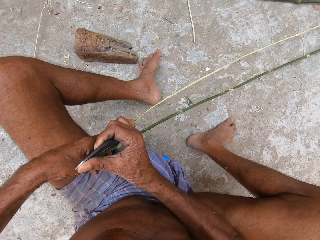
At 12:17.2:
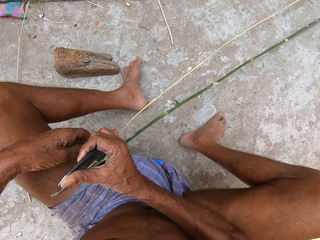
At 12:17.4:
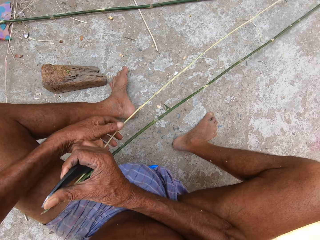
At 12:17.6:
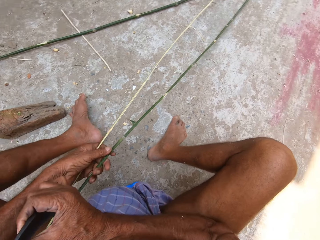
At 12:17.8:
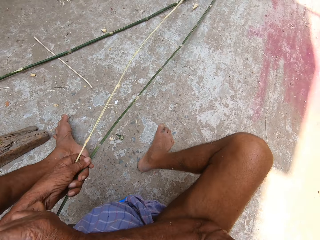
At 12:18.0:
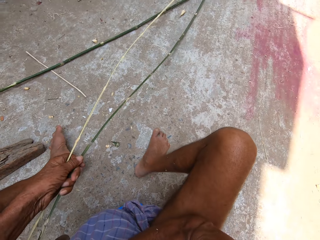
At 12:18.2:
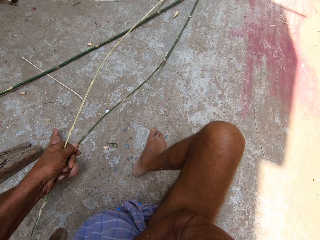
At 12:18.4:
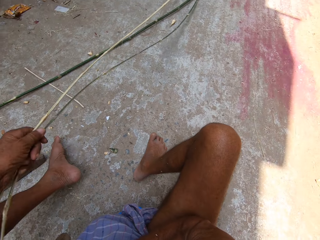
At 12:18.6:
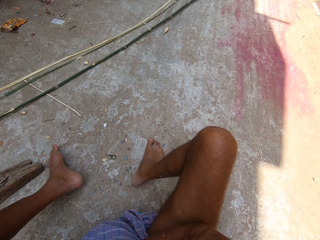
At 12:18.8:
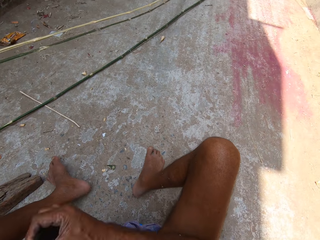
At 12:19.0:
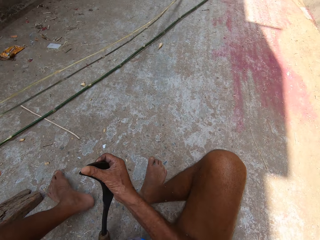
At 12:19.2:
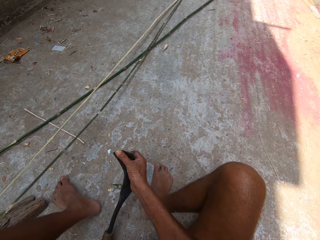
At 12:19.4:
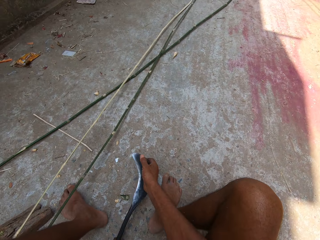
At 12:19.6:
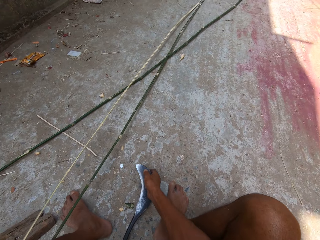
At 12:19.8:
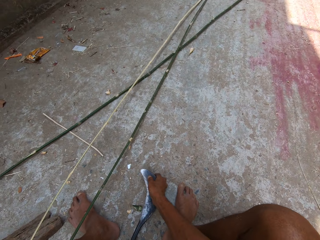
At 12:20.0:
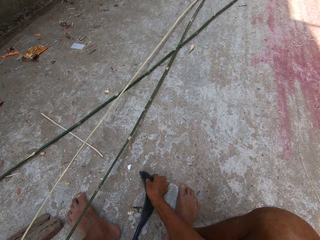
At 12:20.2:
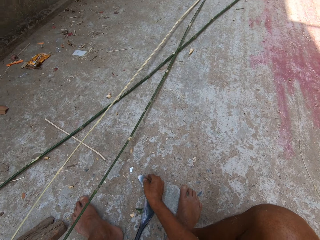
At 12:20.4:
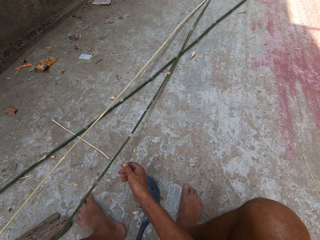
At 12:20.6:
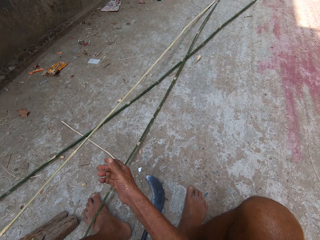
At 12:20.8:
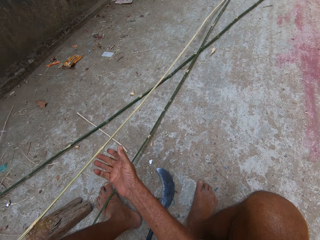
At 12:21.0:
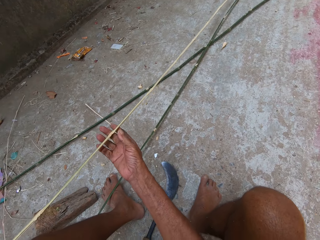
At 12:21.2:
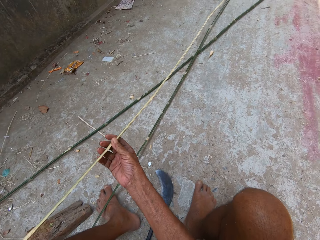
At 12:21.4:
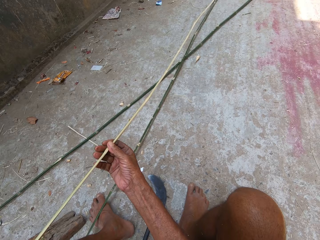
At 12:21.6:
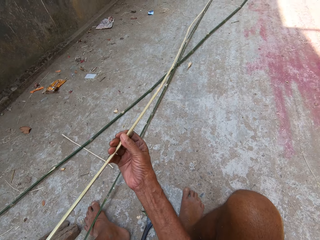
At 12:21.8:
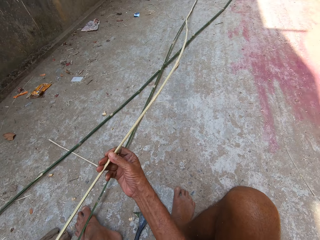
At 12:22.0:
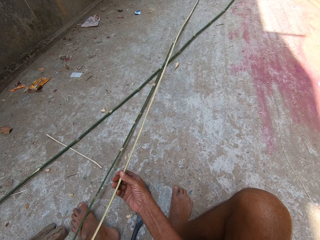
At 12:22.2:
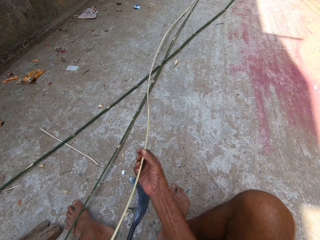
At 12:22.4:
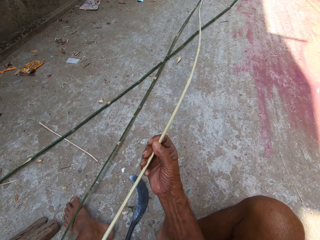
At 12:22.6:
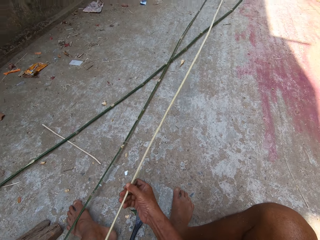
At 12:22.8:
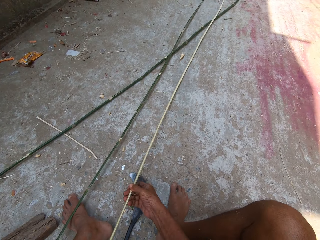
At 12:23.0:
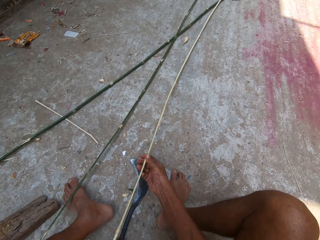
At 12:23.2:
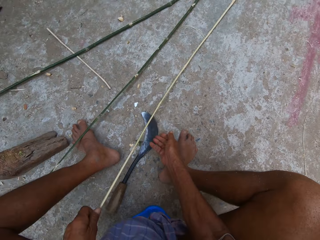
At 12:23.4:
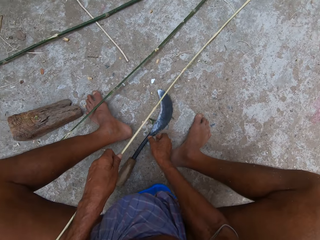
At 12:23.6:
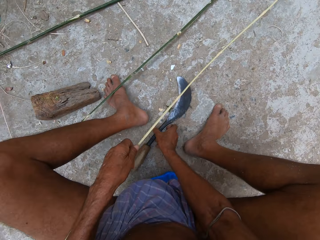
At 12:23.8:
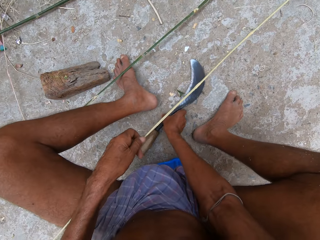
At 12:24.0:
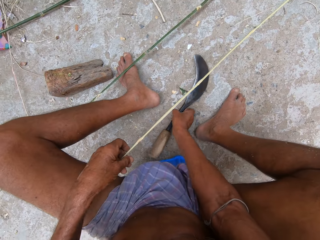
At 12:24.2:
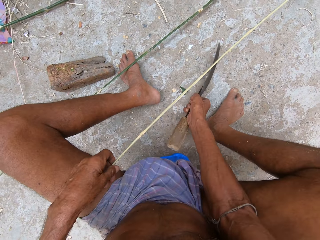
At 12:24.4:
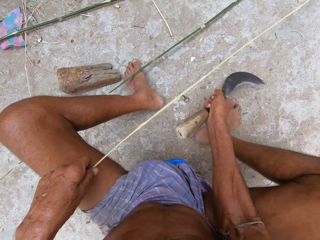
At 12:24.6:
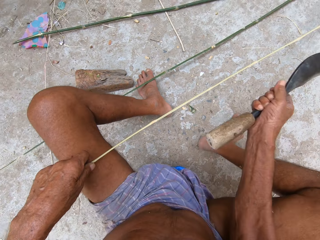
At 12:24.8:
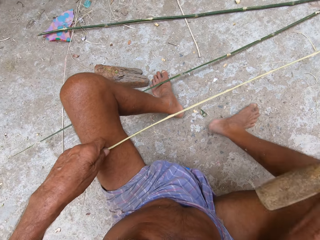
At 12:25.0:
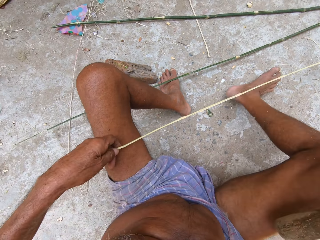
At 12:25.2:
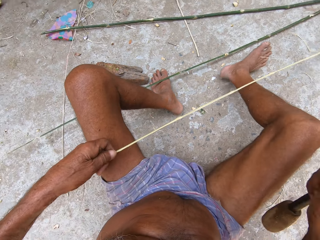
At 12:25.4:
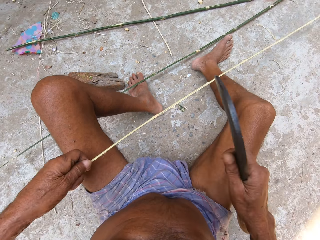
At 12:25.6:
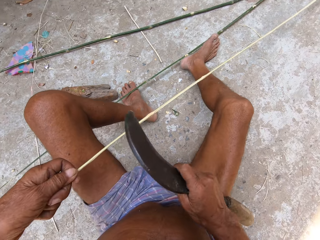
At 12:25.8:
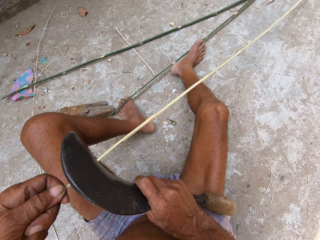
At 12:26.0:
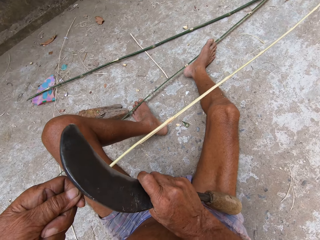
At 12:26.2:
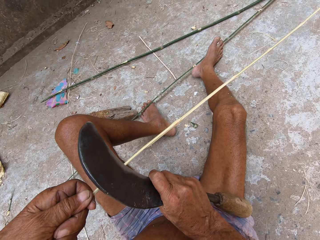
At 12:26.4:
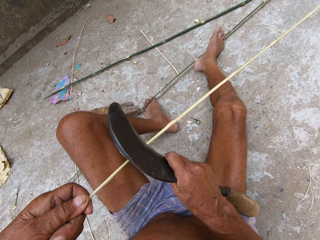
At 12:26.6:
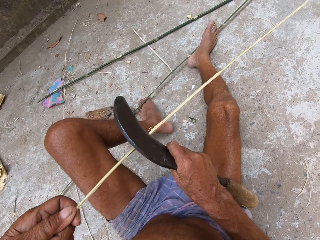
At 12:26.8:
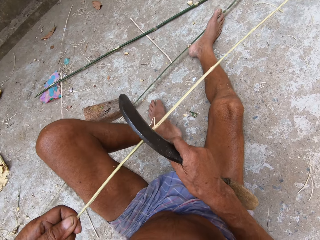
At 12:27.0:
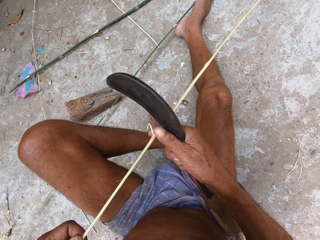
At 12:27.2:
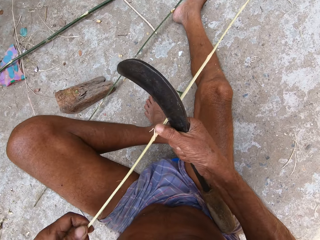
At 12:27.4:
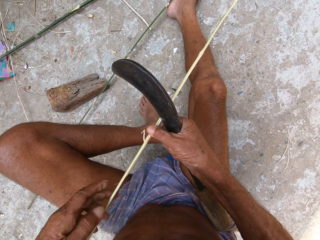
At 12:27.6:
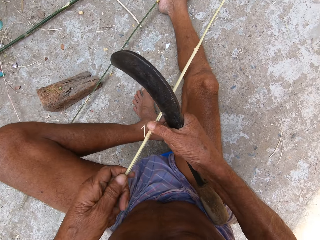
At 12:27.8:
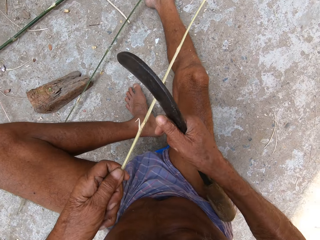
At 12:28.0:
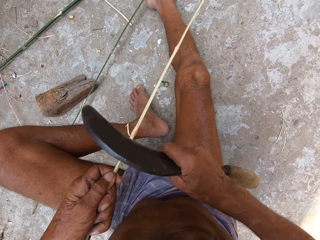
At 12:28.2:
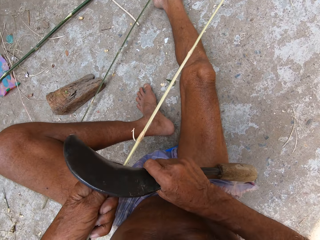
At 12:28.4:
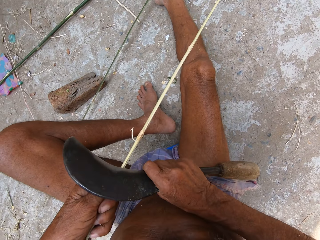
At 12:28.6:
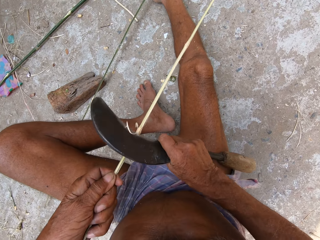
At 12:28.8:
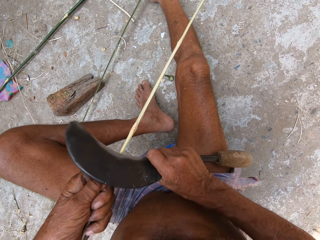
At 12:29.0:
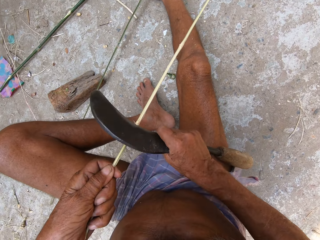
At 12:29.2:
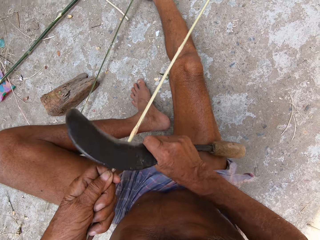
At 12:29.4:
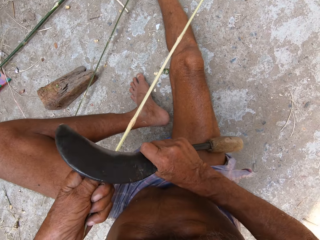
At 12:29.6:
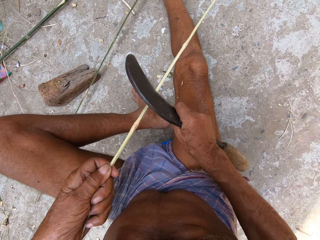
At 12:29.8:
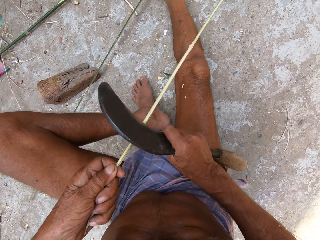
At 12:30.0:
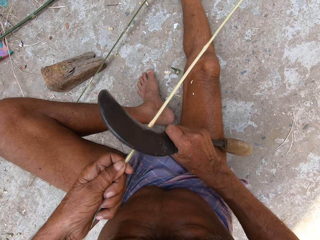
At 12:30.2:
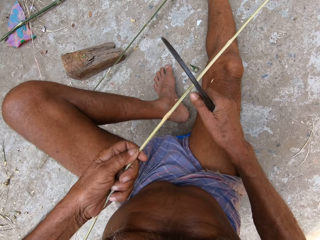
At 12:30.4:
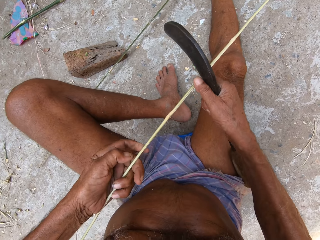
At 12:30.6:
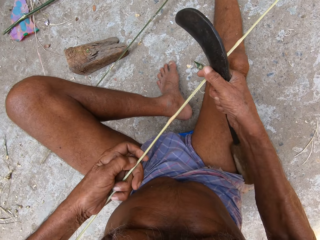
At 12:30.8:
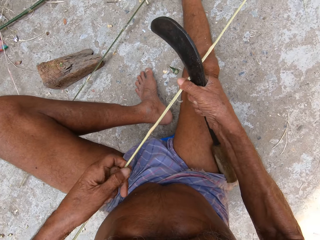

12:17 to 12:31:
The camera wearer drops bamboo sticks on the floor. He drops the sickle in his right hand on the floor. He holds a bamboo stick. He picks up the sickle on the floor with his right hand. He scrapes the bamboo stick in his left hand with the sickle in his right hand. He straightens the bamboo stick.

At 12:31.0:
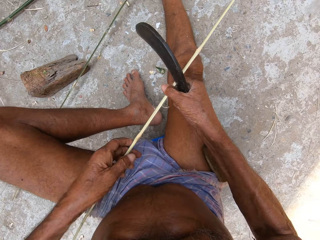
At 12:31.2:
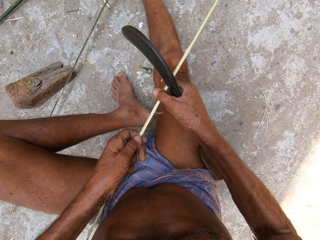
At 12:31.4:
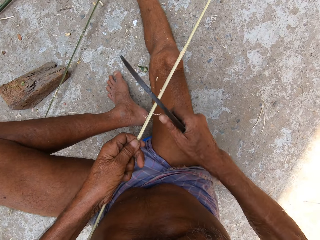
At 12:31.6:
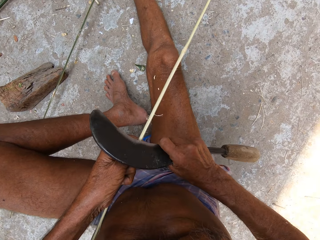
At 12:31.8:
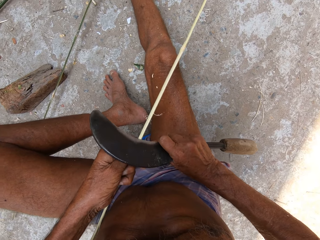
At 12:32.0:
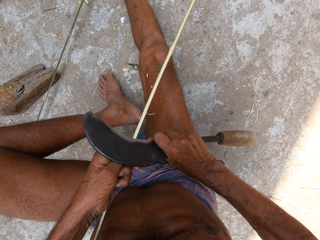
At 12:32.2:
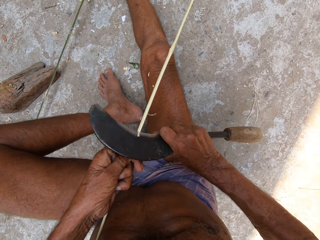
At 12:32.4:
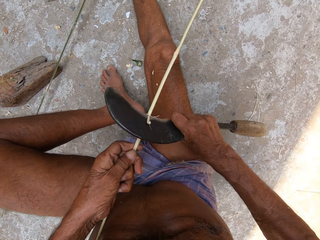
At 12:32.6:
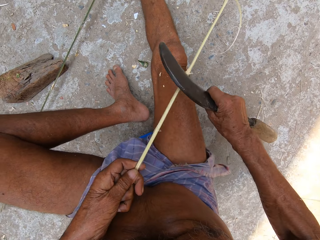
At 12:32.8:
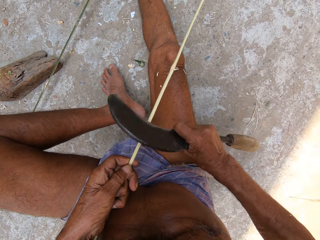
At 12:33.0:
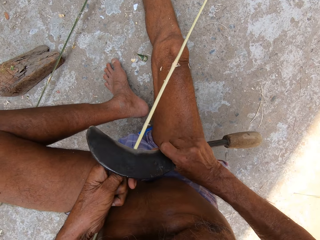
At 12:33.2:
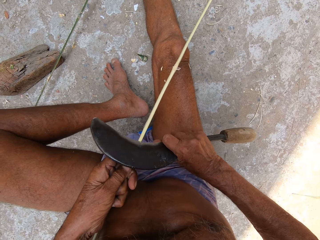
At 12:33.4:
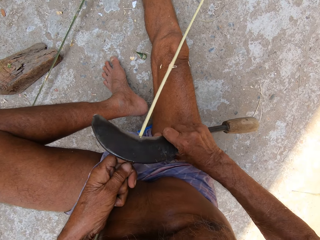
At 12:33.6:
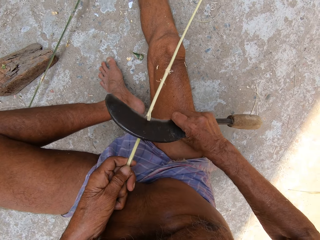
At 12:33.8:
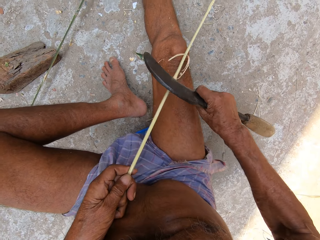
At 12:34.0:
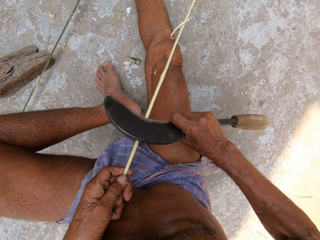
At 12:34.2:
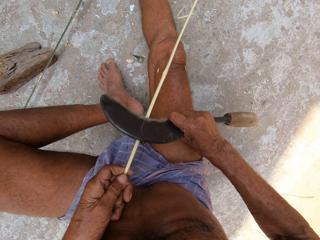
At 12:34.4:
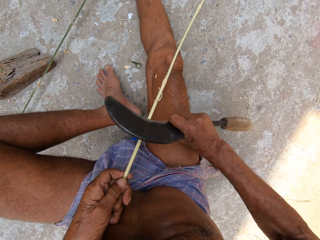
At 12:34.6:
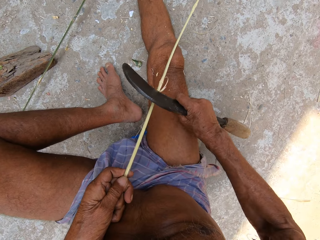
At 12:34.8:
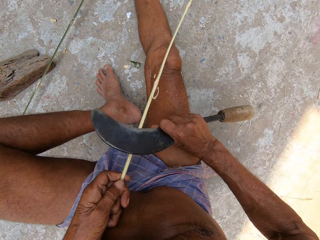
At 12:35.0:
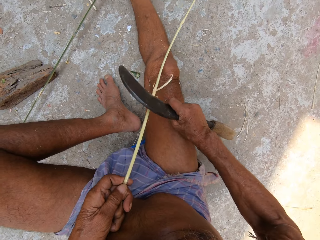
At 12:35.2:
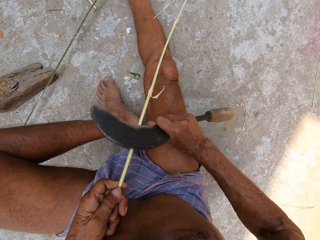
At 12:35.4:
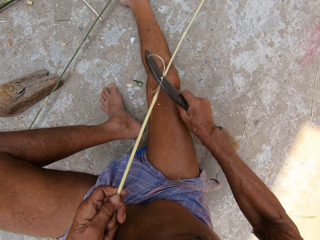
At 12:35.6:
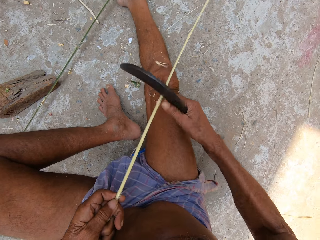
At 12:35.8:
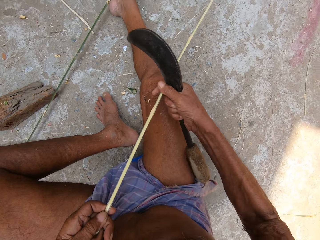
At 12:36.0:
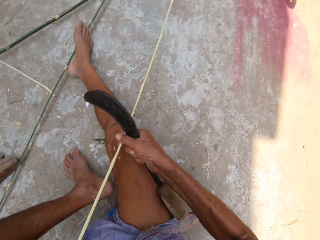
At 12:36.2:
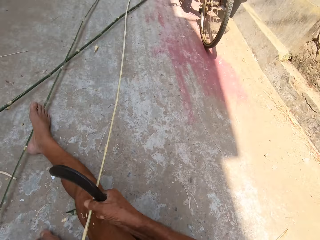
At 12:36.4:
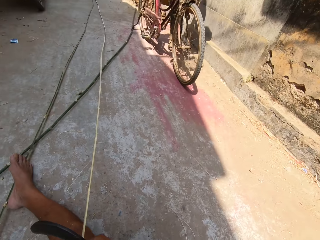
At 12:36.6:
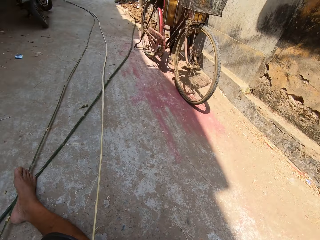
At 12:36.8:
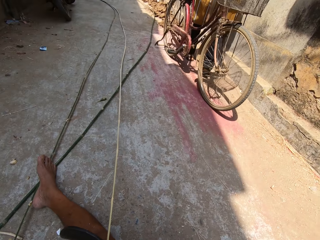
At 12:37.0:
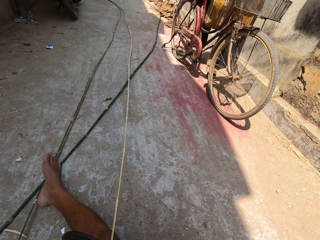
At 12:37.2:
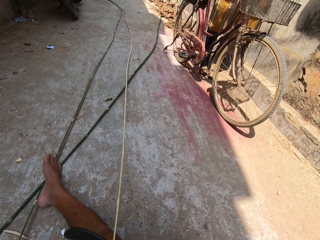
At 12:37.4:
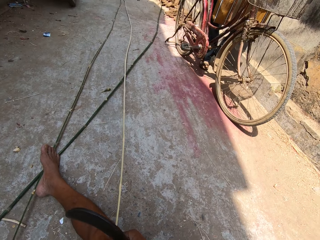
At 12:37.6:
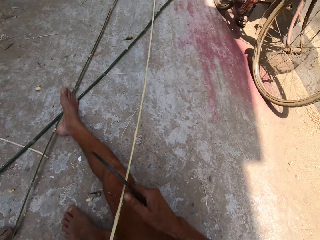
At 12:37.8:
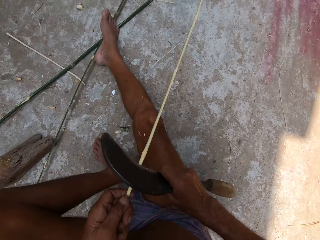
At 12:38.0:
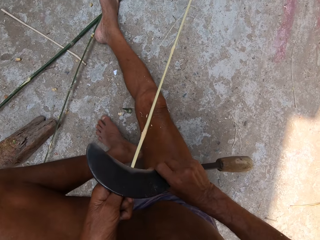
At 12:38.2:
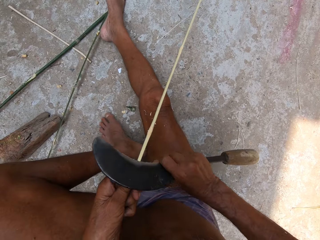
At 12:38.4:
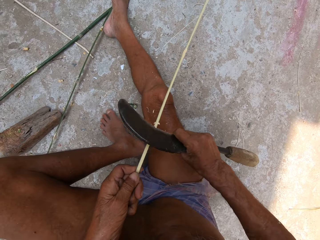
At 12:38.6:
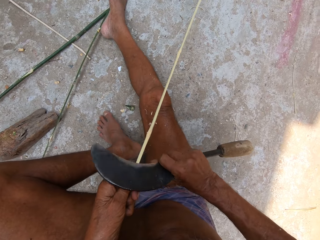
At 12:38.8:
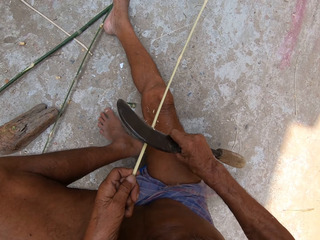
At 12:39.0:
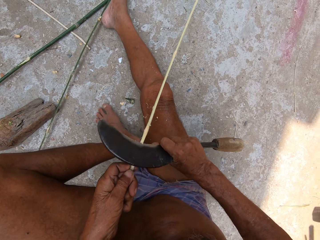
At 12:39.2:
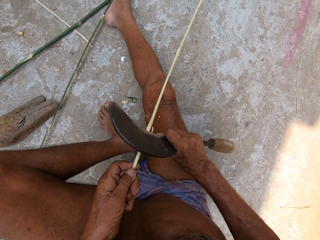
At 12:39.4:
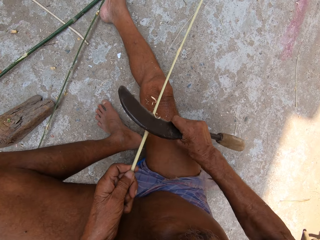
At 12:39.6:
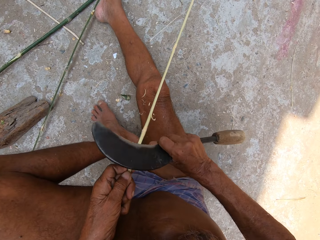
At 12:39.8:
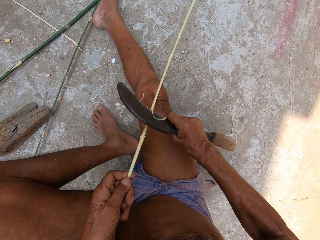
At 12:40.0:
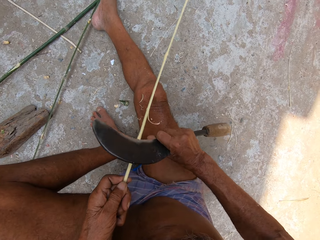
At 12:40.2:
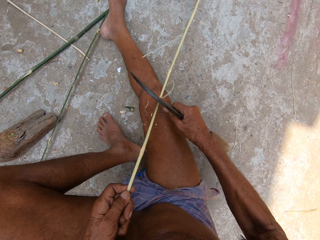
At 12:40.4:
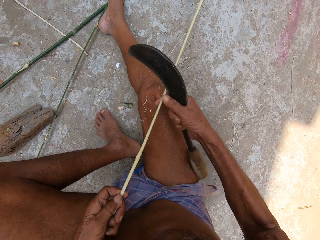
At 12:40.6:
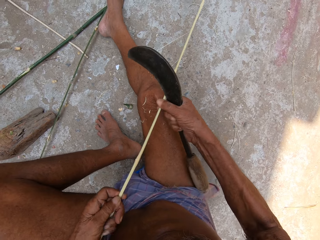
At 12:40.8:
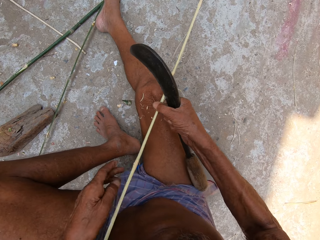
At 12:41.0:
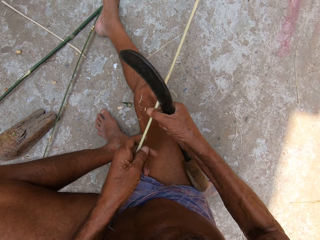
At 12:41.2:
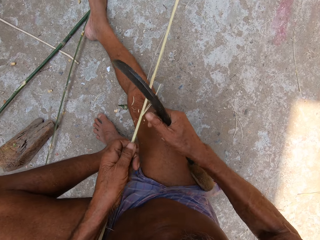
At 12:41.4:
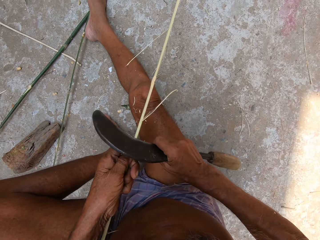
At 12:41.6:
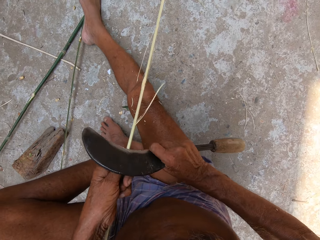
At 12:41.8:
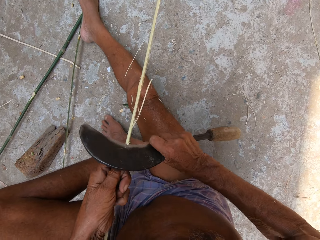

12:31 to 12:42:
A man rides a bicycle past the camera wearer. The camera wearer scrapes the bamboo stick in his left hand with the sickle in his right hand.
